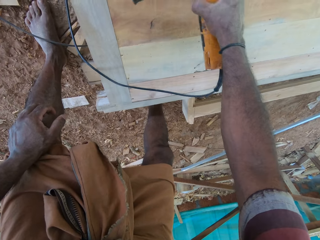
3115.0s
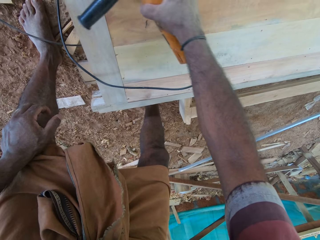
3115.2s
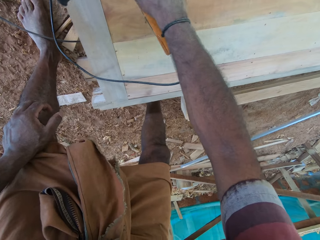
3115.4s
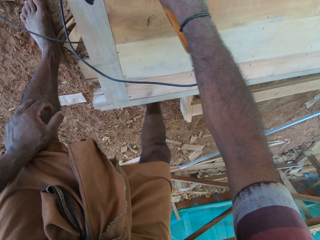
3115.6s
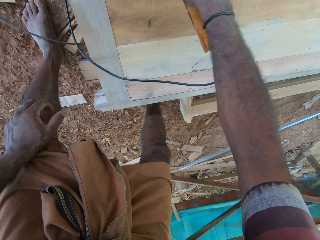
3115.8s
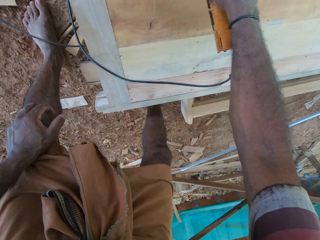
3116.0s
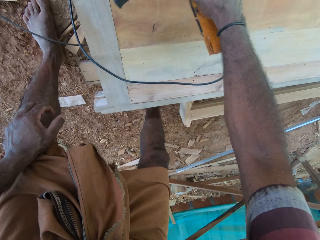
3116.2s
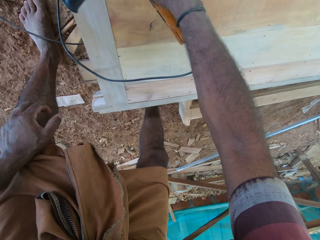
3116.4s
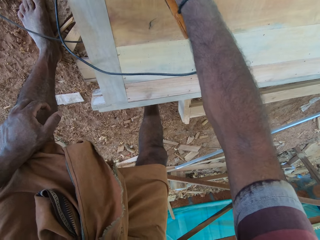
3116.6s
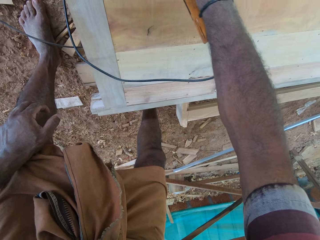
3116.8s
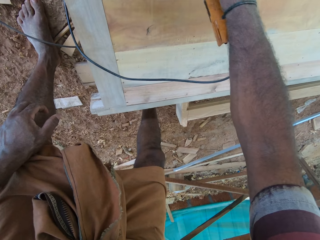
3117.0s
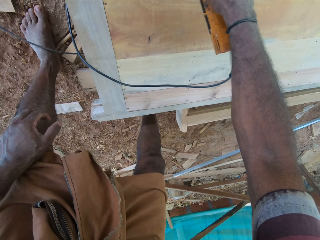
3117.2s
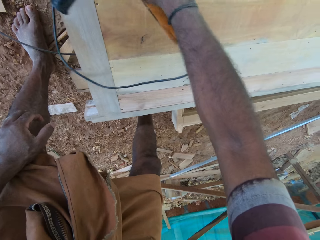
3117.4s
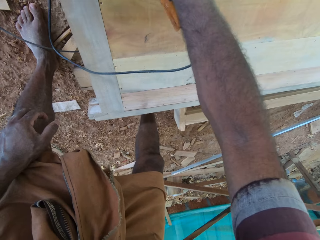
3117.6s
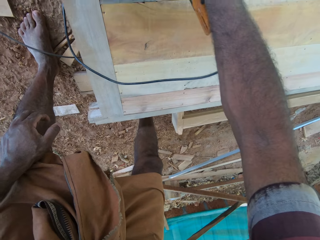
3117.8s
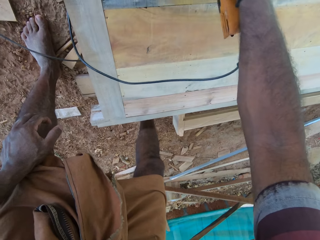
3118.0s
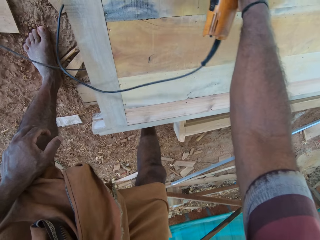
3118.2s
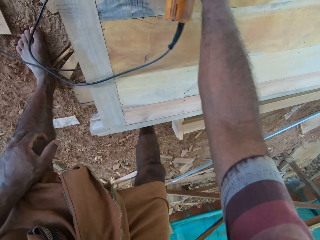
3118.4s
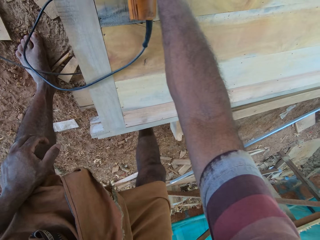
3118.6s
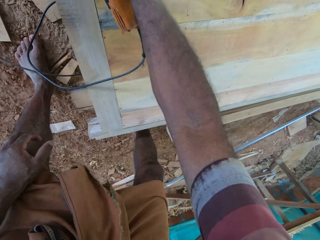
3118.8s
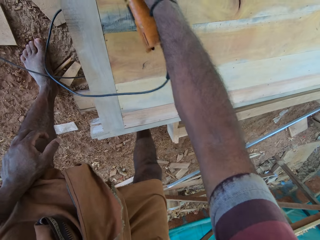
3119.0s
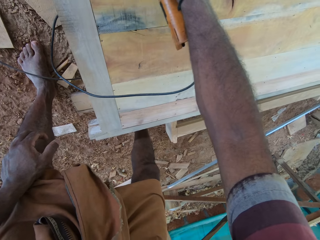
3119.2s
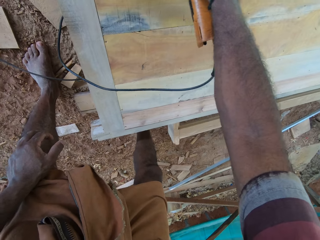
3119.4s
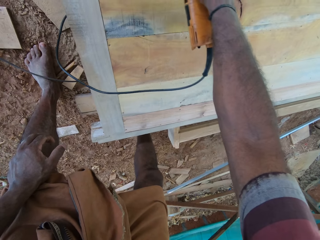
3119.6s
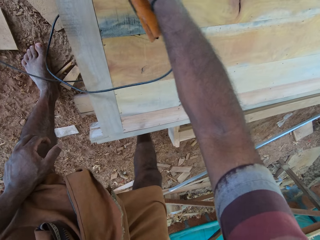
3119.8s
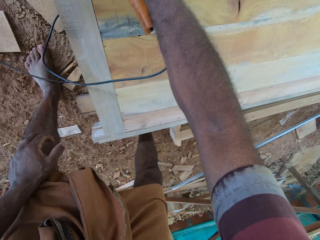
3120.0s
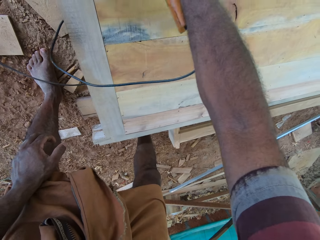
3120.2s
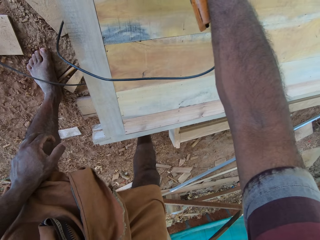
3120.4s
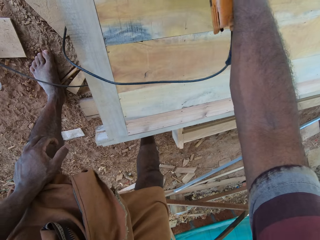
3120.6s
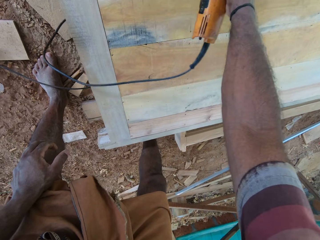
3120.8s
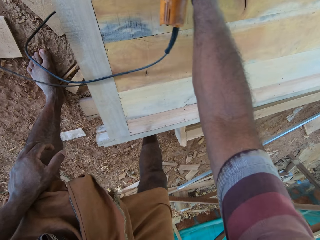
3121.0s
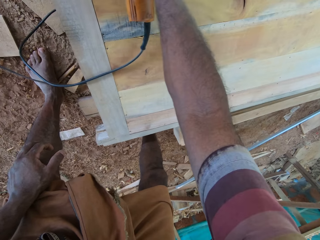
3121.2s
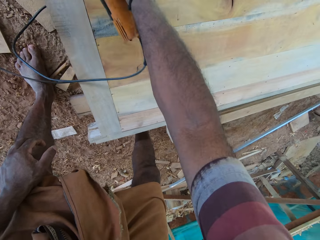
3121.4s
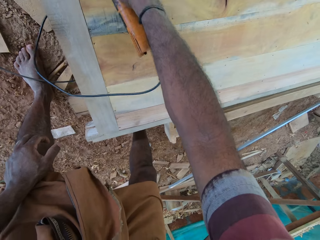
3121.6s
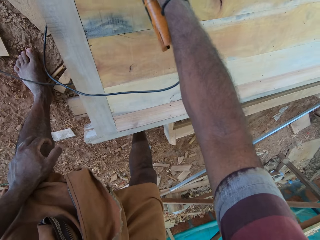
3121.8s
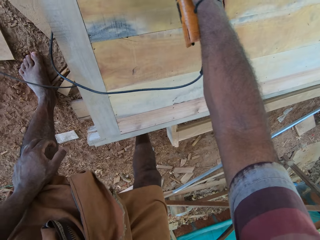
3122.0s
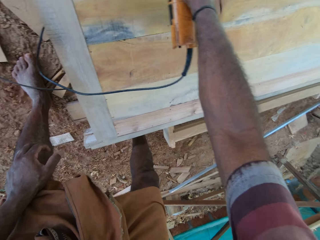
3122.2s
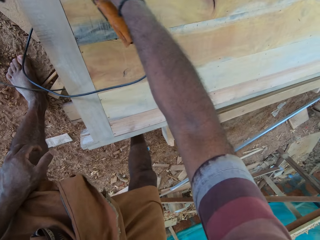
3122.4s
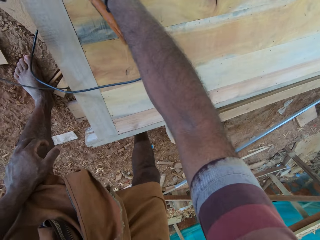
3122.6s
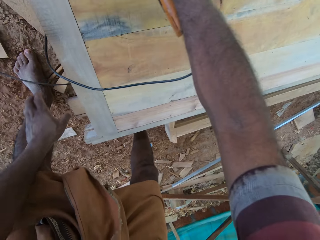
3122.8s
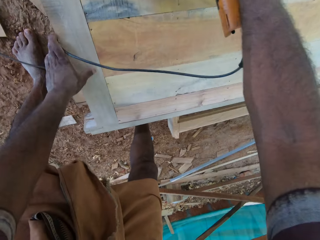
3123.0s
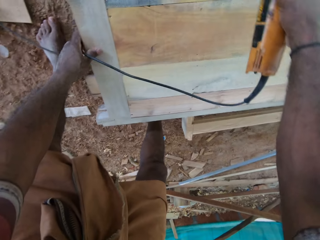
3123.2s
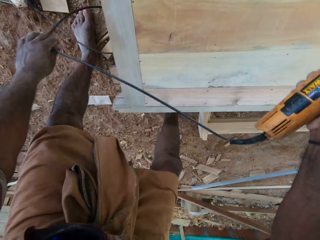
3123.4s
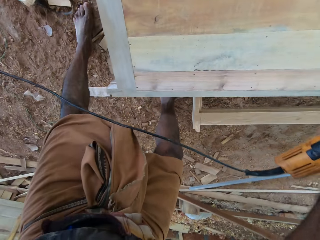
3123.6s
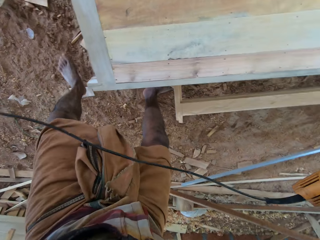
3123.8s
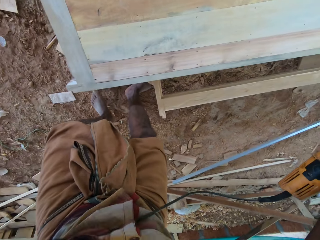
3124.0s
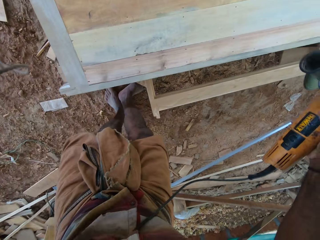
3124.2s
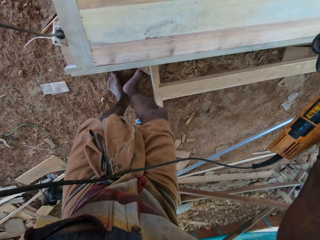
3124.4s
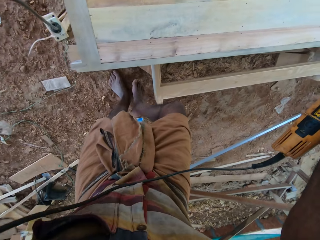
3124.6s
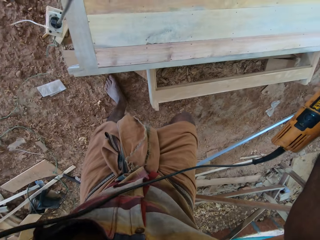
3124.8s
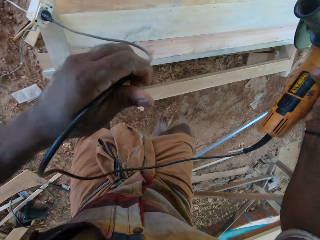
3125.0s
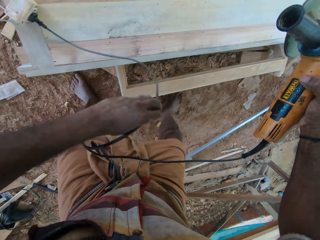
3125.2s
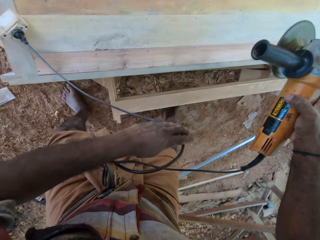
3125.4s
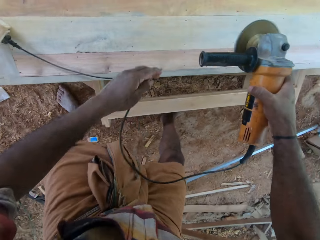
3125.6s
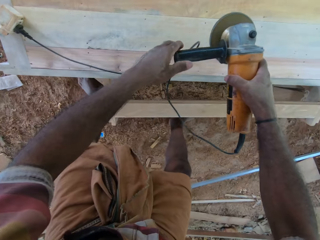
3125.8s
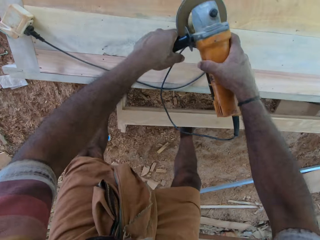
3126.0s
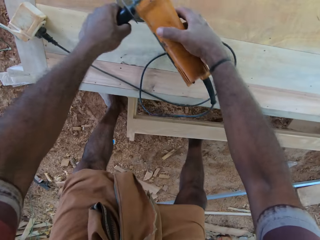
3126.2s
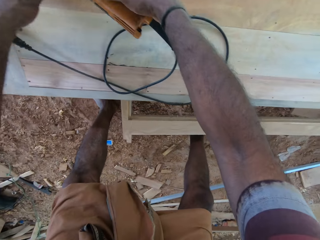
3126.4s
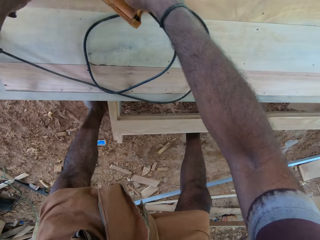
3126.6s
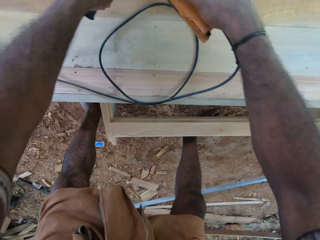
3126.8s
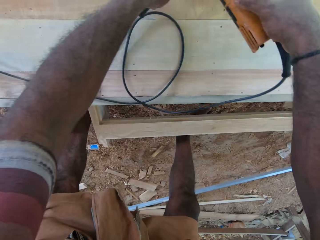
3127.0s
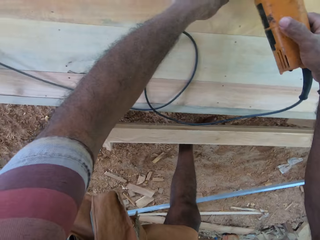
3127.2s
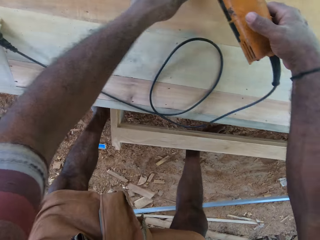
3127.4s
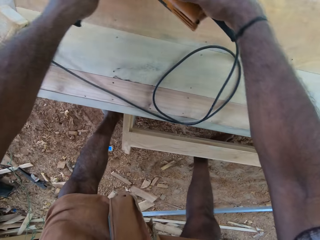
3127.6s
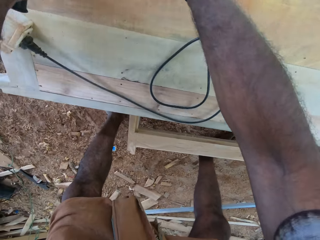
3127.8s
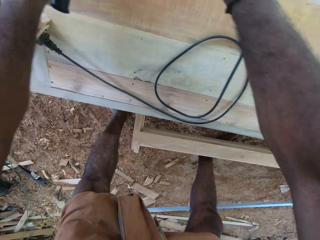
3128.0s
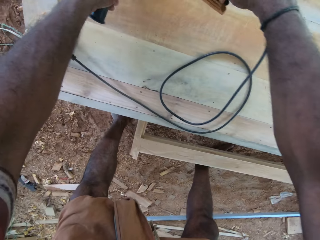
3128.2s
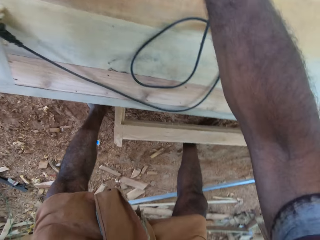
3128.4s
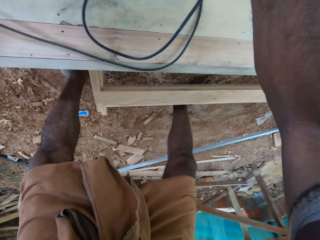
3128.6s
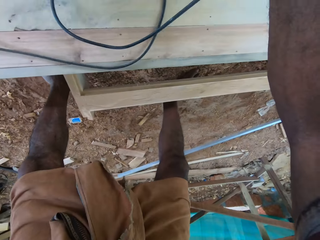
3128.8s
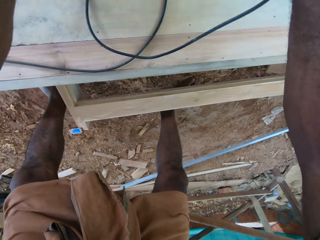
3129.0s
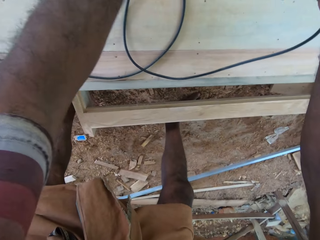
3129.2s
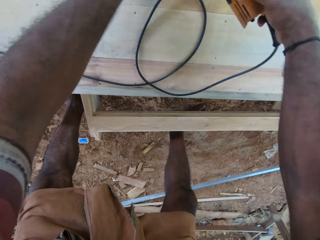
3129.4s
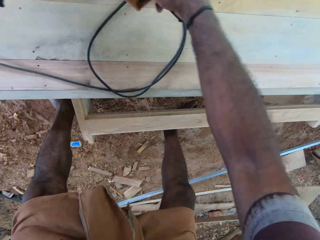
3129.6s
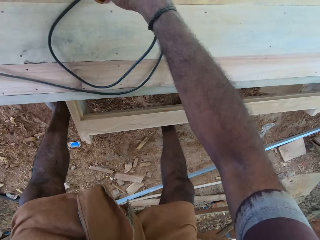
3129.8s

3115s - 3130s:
The camera wearer pulls the hand grinder or electric sander cable and holds the hand grinder in the hand. They pick up the electric sander cable. They hold the hand grinder with both hands. They smoothen the furniture with the electric sander.

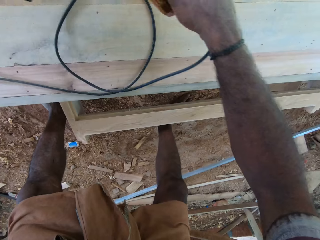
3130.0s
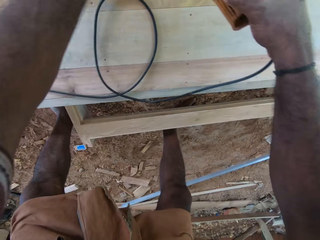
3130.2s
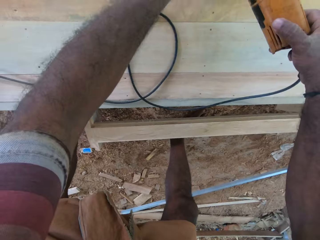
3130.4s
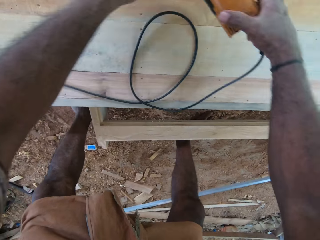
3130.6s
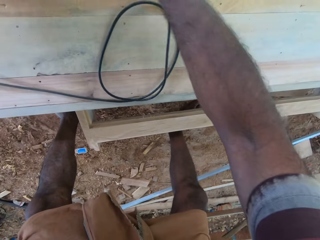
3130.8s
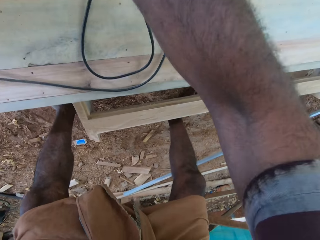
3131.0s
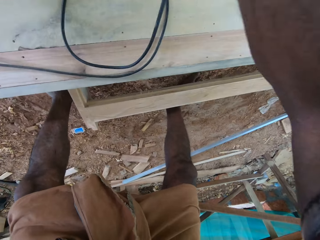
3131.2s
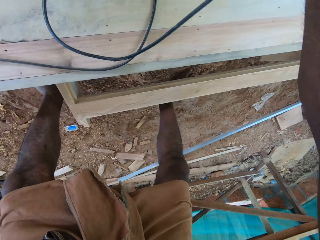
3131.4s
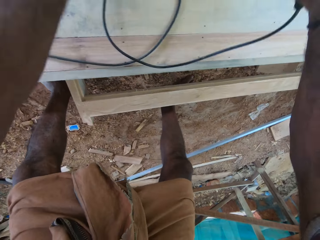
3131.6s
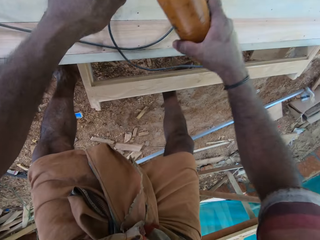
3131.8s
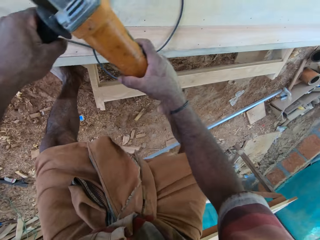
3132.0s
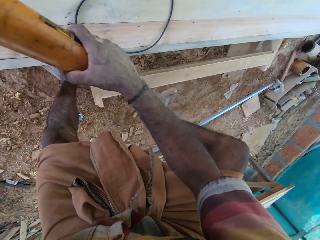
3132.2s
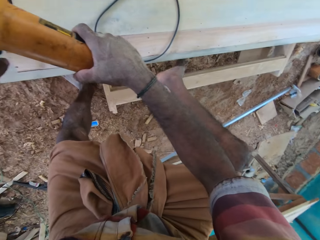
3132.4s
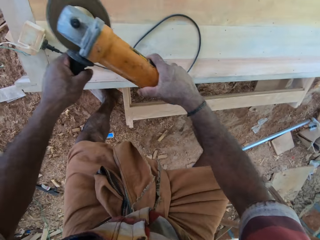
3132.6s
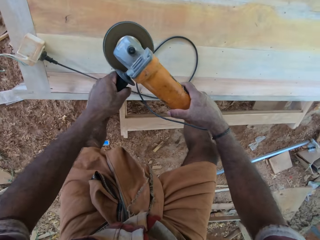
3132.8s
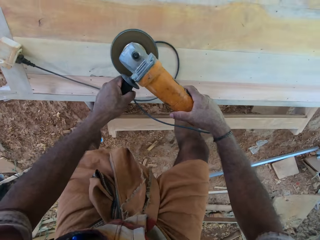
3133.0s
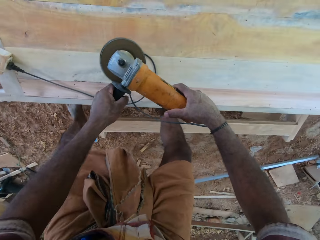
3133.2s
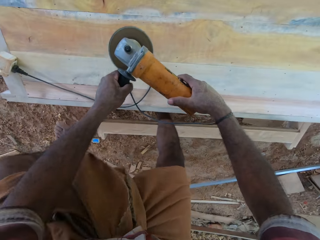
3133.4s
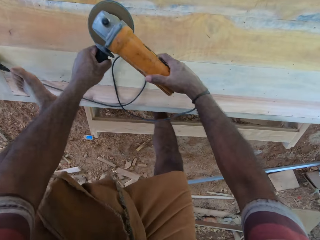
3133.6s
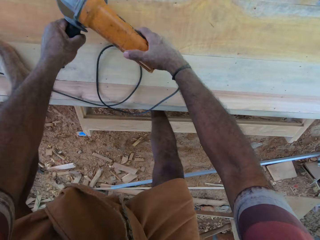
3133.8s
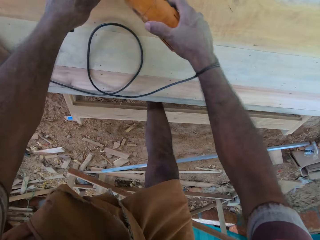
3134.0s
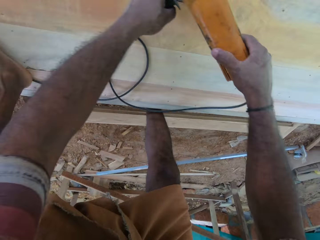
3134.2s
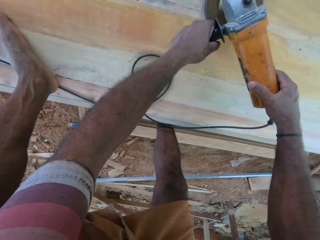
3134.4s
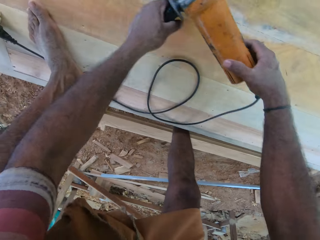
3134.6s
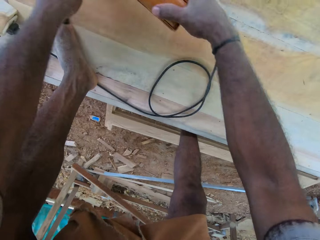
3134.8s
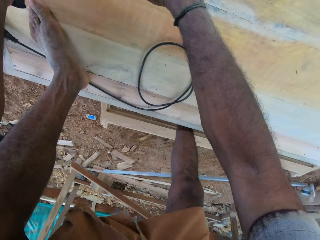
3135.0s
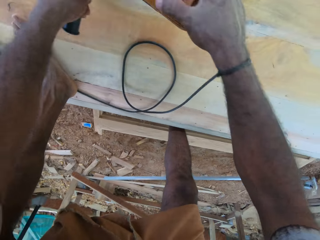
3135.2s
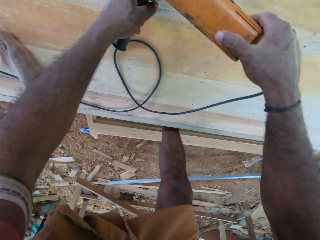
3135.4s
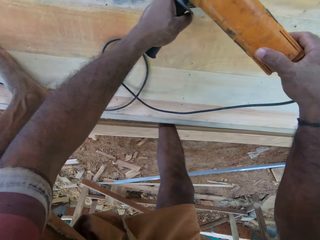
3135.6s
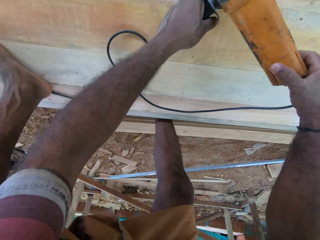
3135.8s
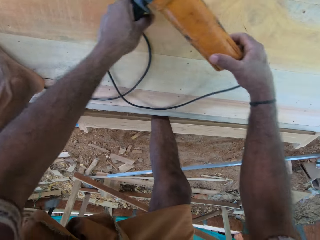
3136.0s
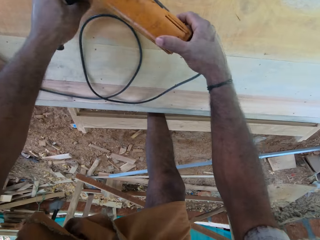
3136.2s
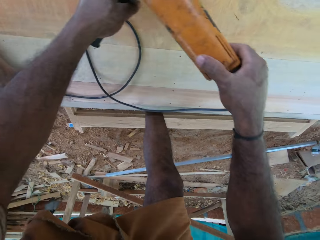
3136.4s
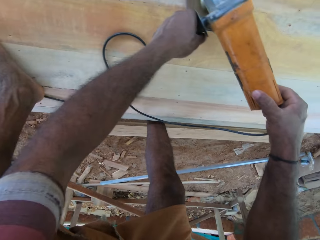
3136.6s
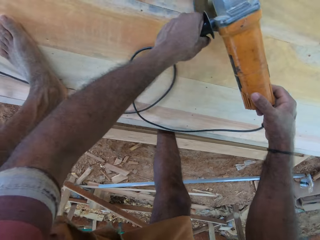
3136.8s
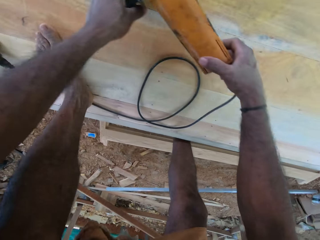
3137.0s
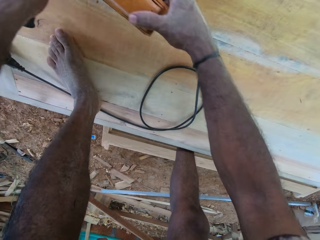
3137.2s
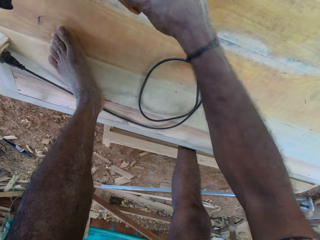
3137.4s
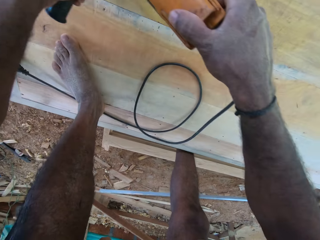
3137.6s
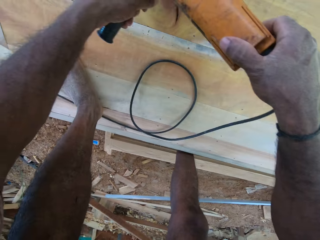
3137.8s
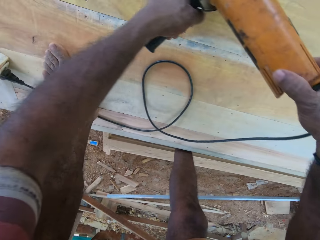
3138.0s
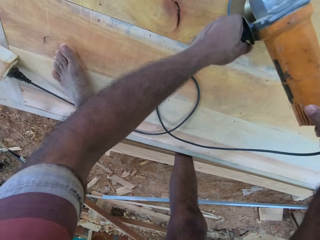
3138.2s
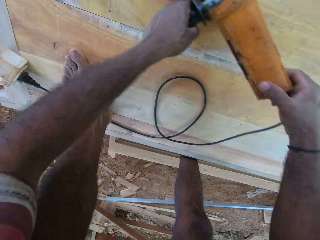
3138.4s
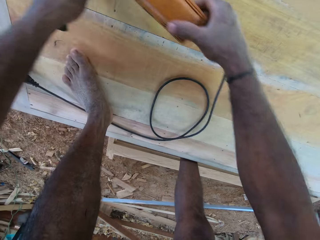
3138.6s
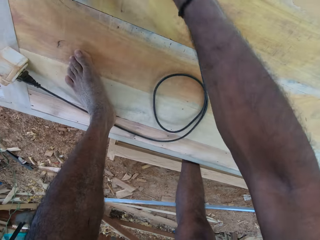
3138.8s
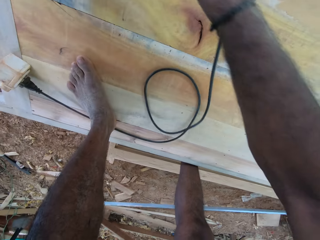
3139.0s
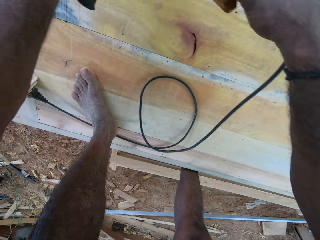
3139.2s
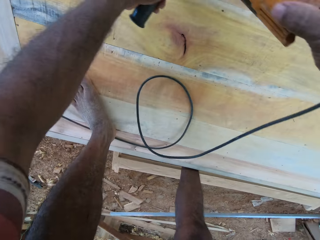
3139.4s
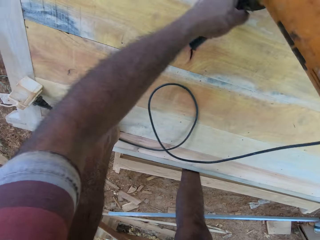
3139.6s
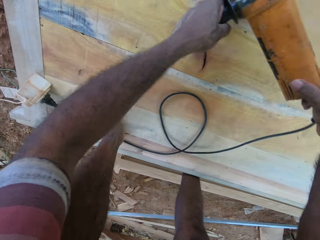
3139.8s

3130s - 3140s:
The camera wearer holds the hand grinder or electric sander with both hands. They step on the wood or furniture. They smoothen the furniture with the electric sander.
